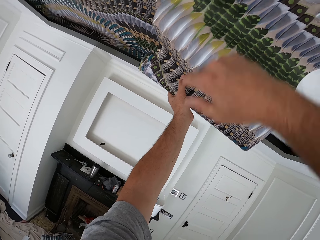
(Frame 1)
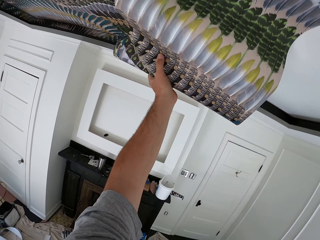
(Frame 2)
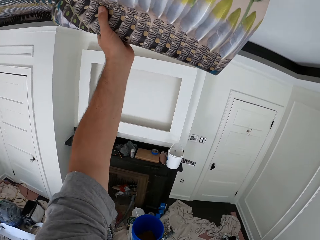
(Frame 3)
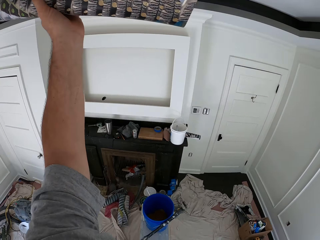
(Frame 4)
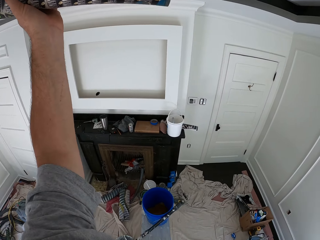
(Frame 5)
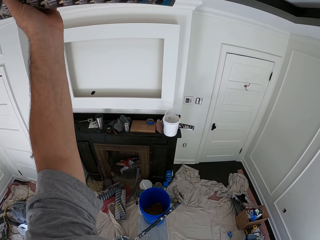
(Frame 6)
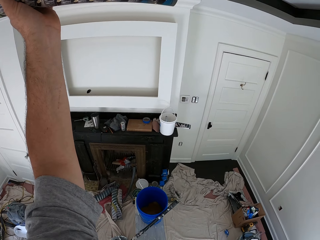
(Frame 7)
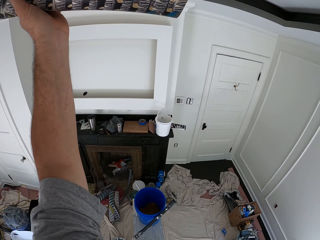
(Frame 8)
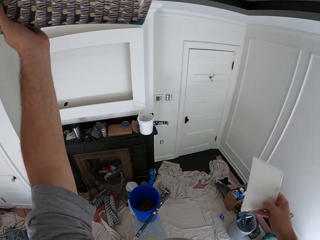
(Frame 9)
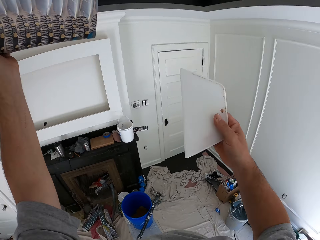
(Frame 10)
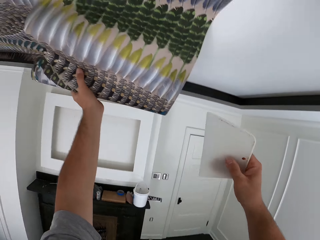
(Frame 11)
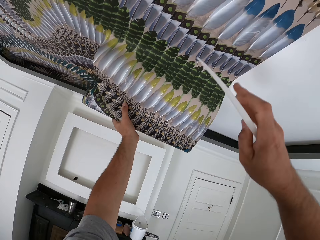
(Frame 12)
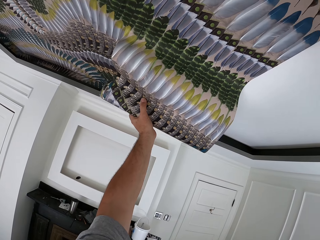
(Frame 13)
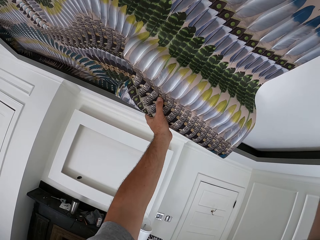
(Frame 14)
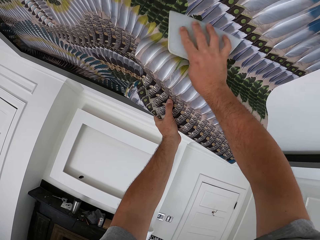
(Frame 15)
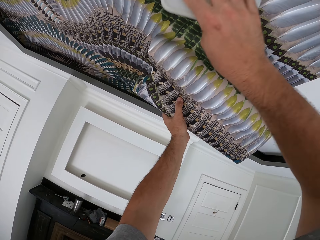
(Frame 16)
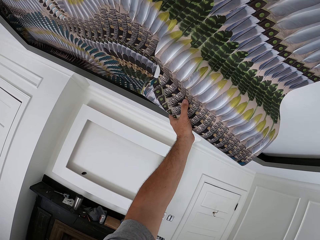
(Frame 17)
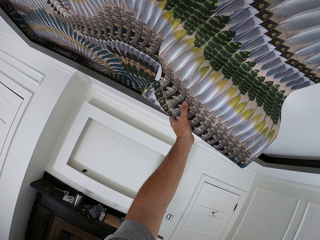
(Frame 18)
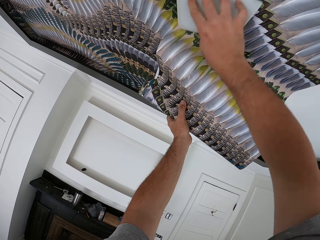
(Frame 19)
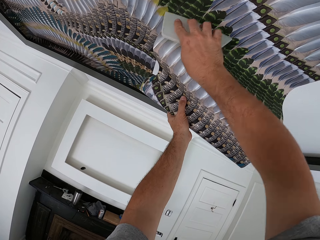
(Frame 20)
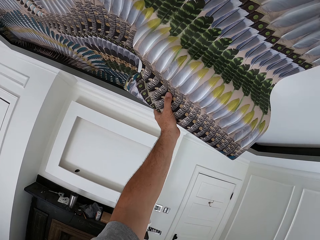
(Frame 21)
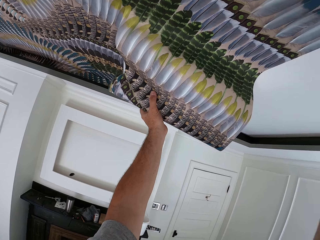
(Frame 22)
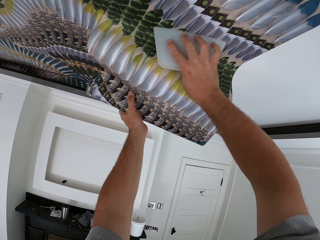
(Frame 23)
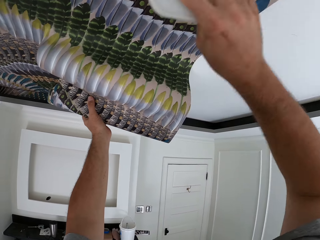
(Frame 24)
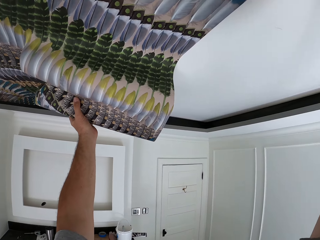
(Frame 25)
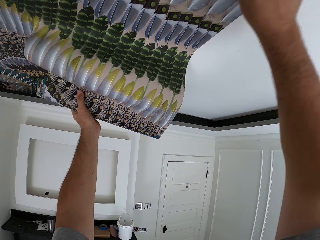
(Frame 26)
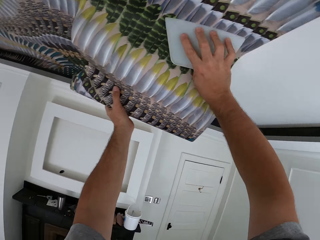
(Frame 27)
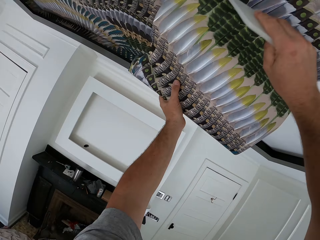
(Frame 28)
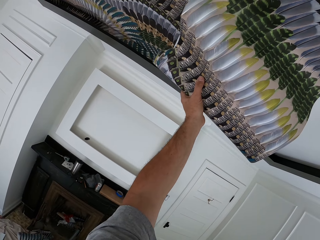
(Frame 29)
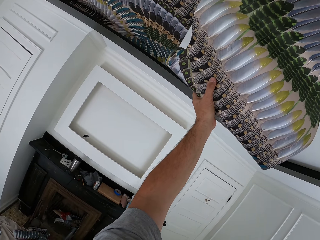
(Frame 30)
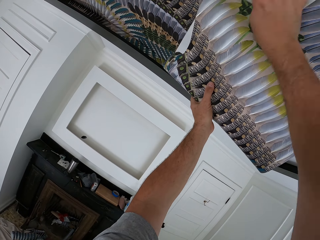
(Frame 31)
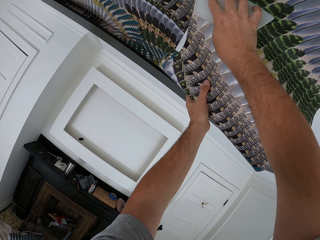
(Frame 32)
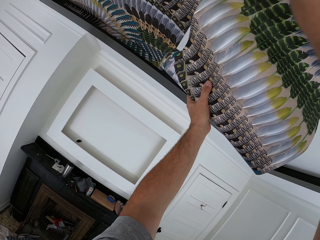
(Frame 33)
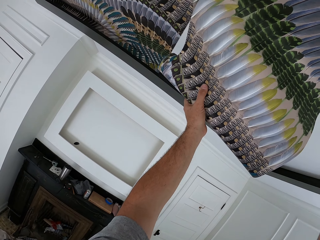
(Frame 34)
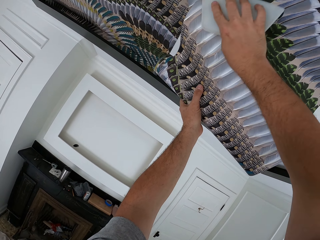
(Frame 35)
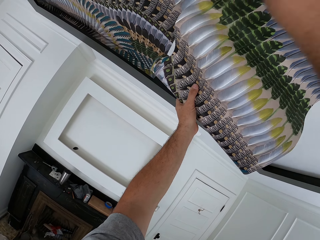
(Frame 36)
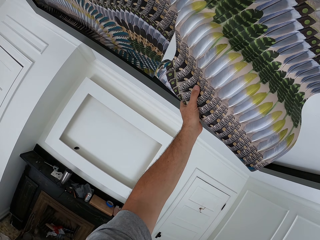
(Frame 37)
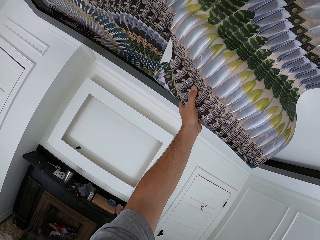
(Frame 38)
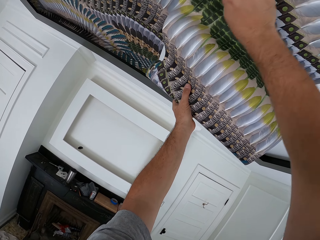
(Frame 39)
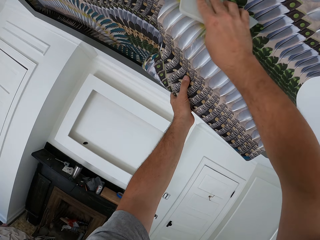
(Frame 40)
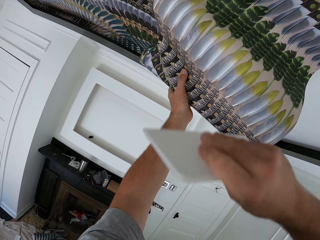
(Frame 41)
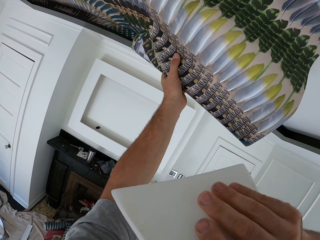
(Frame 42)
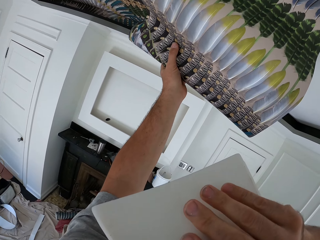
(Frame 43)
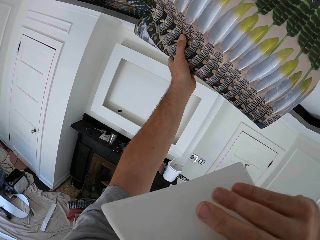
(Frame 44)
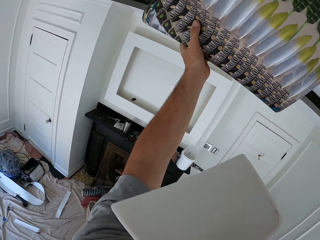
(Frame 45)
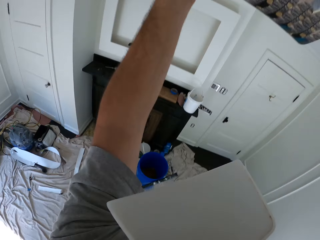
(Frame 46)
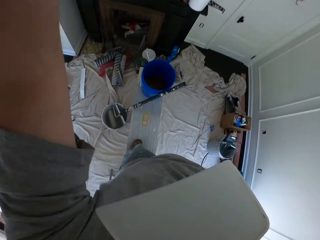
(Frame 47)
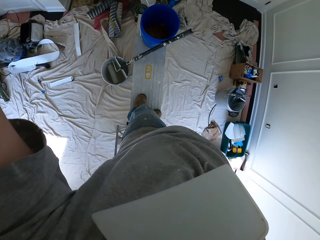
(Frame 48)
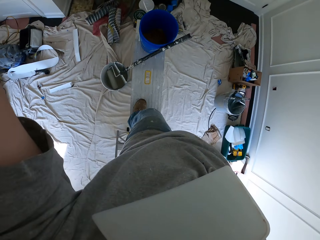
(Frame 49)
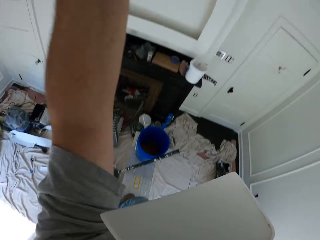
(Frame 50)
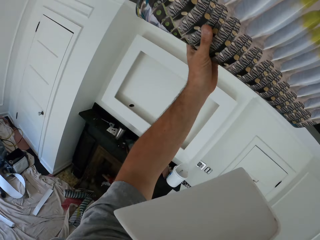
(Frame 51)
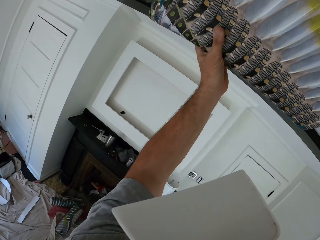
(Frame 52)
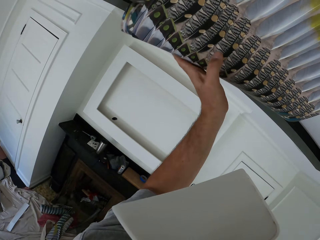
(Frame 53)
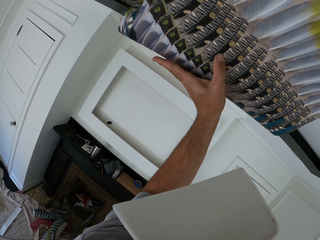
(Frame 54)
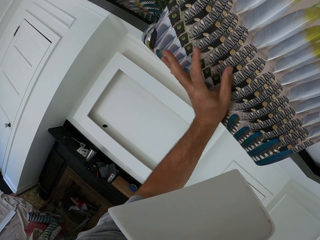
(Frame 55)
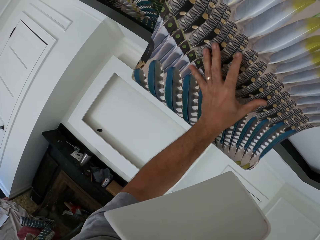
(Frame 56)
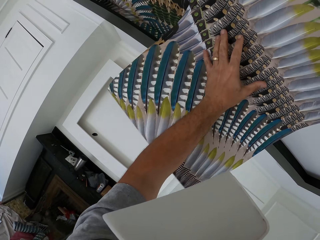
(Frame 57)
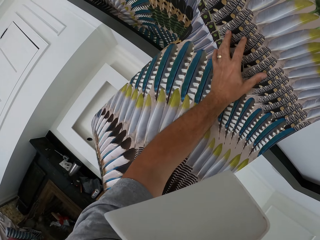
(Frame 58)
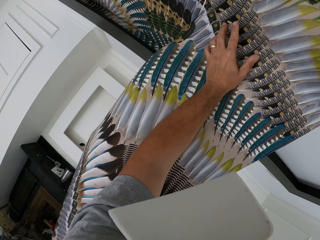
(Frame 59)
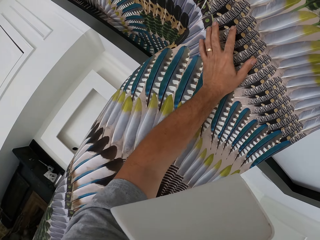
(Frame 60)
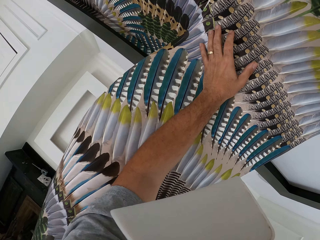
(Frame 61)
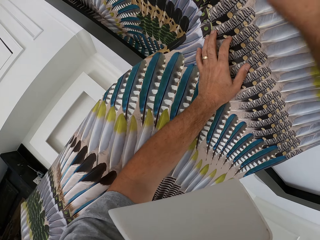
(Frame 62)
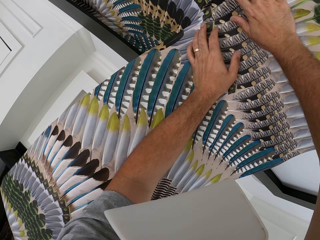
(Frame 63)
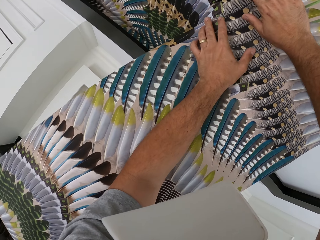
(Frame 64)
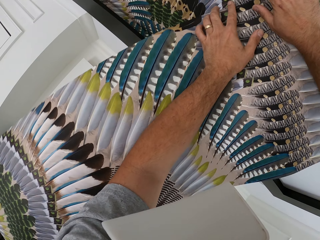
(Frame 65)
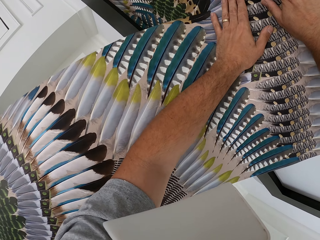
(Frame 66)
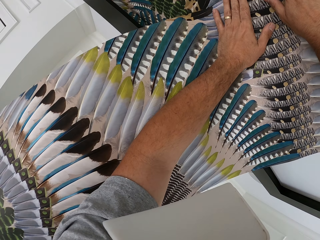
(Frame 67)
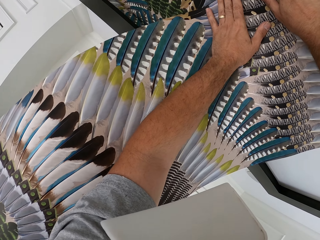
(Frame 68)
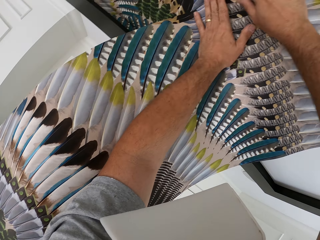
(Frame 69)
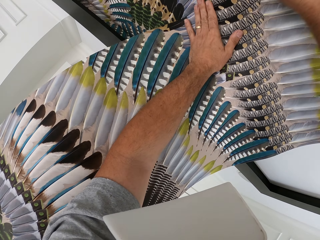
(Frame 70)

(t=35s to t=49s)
The camera wearer takes something. He smoothens the wallpaper with a wallpaper smoother in his right hand. He puts the wallpaper smoother in his mouth. He looks down. He applies the wallpaper on the ceiling. He unfolds the wallpaper.

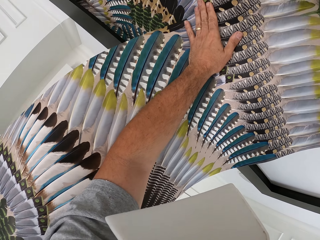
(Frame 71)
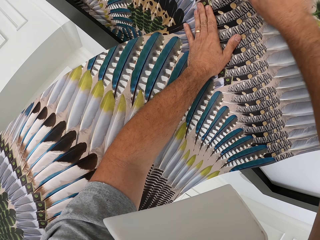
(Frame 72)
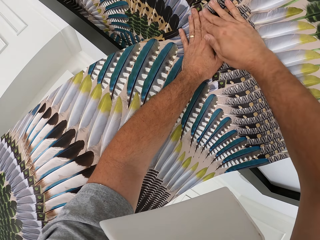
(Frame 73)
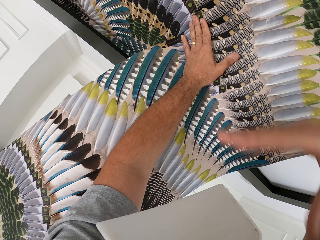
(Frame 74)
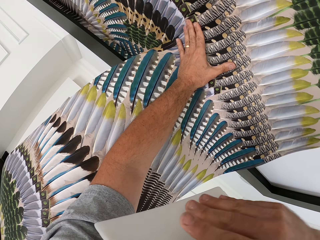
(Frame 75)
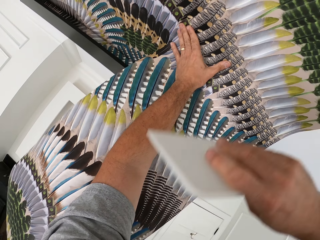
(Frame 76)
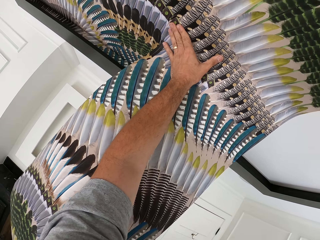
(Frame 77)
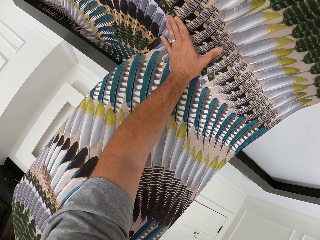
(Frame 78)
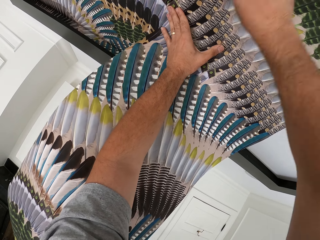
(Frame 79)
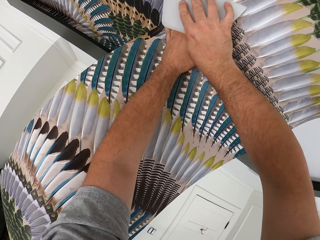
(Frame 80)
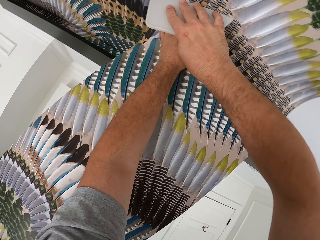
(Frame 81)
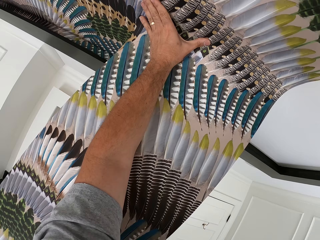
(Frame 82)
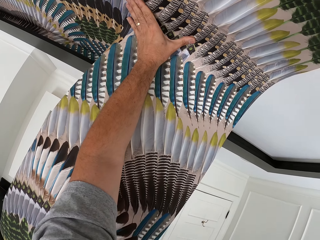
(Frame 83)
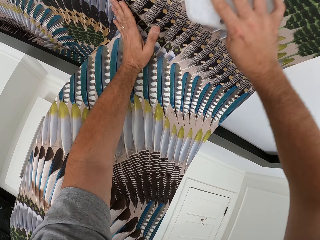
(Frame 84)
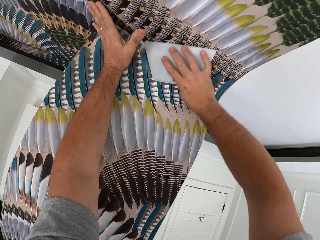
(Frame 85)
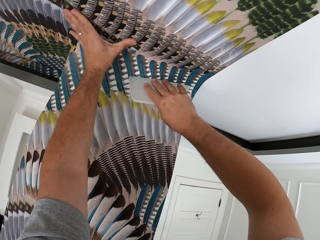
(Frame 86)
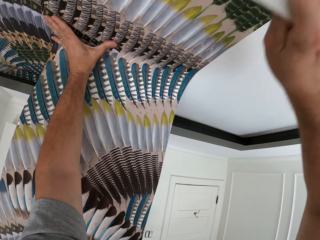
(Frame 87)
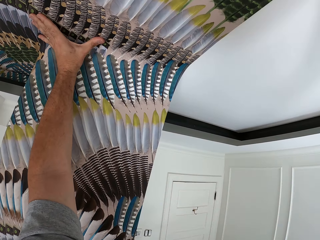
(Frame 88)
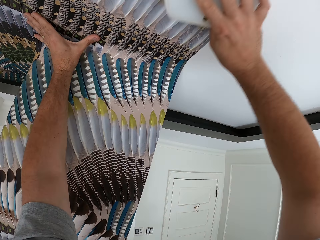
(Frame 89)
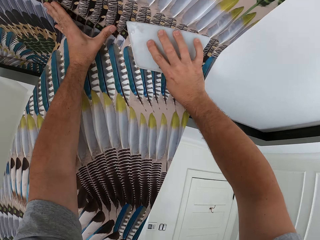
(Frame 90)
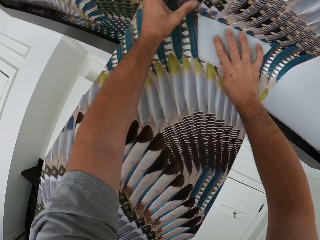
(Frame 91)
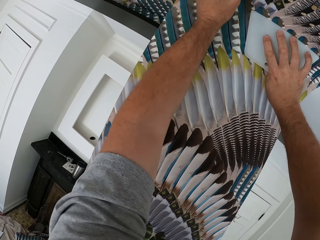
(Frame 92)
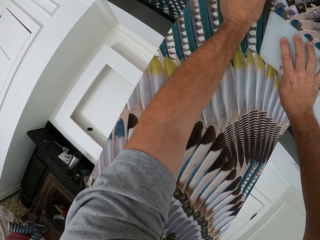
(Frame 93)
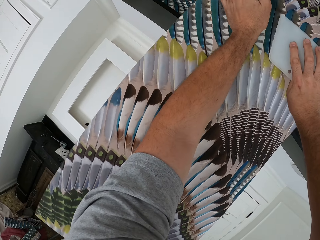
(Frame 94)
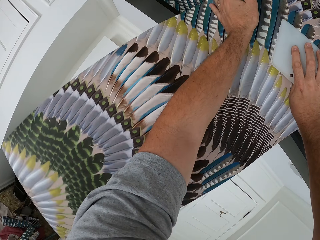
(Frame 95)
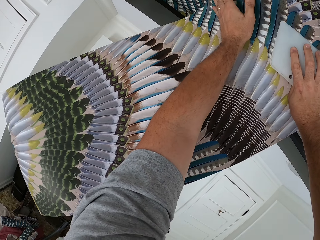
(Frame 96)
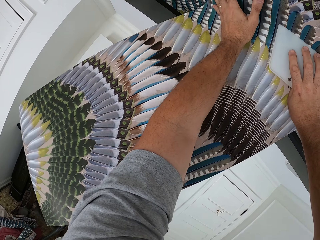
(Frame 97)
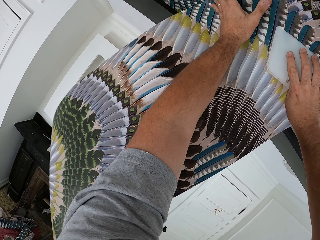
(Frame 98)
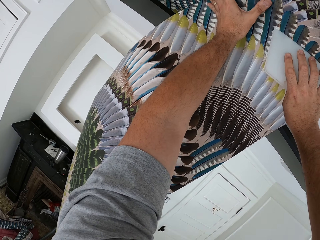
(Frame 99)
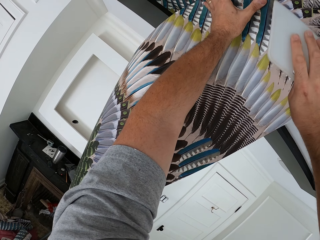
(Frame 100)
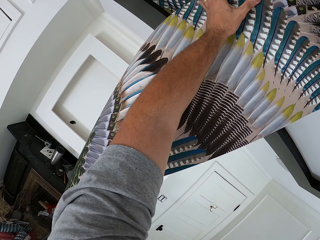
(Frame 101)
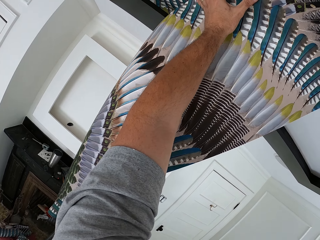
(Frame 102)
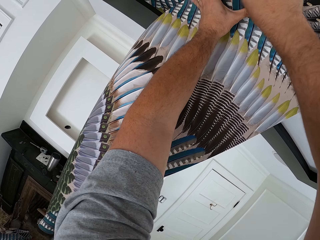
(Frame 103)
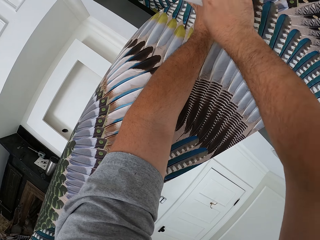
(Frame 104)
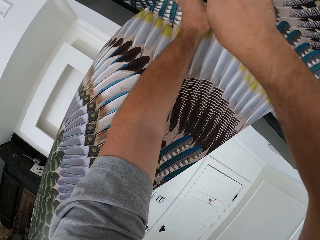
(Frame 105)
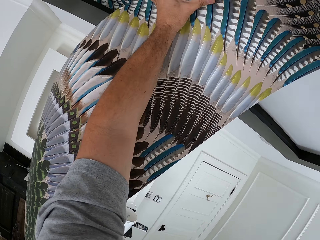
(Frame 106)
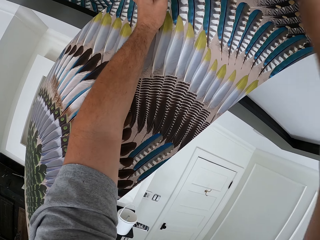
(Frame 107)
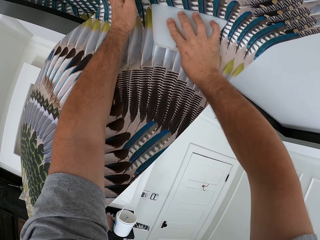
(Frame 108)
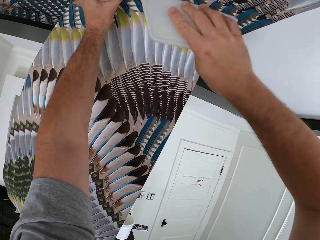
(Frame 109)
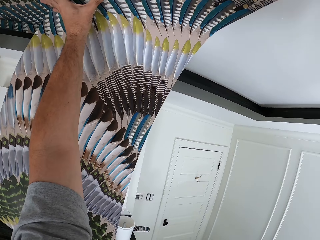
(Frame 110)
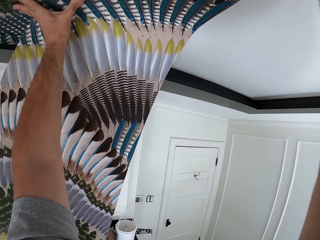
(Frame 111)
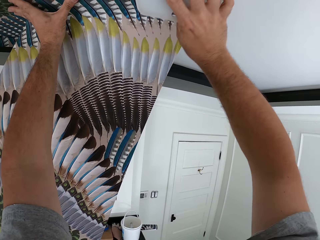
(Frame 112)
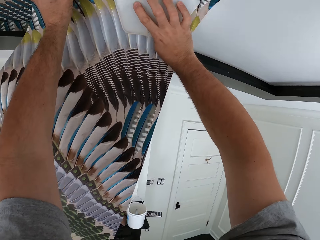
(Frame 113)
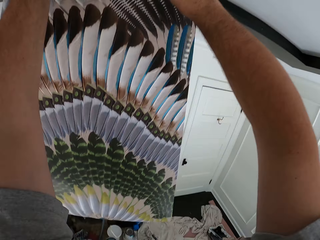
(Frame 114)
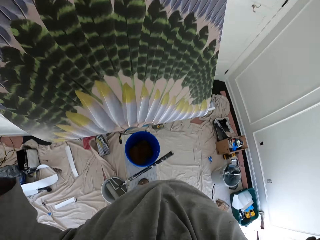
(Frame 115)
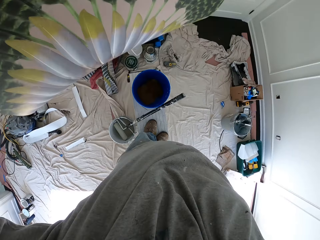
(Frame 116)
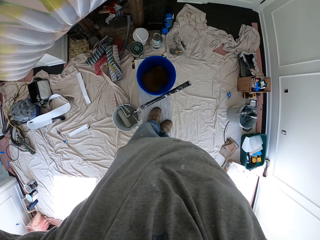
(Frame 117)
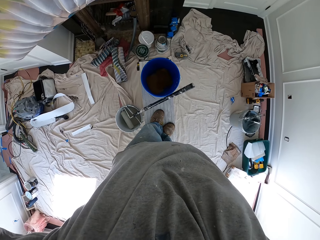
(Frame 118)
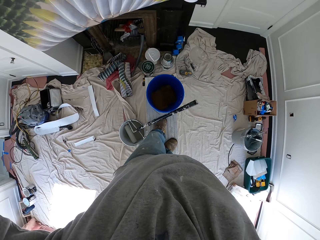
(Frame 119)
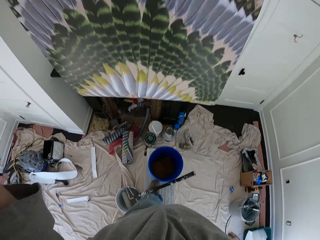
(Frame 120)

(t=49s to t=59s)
The camera wearer takes the wallpaper smoother in his mouth. He applies the wallpaper on the ceiling with the wallpaper smoother in his right hand. He rubs the wallpaper using something.
